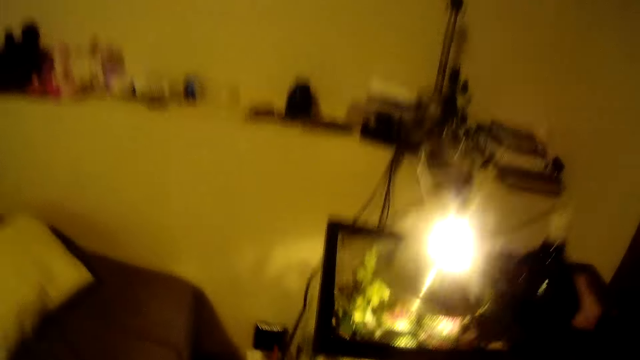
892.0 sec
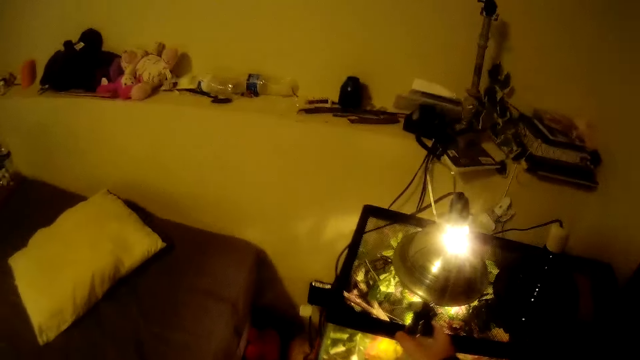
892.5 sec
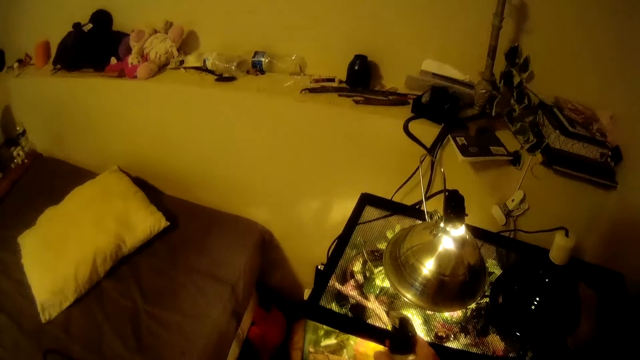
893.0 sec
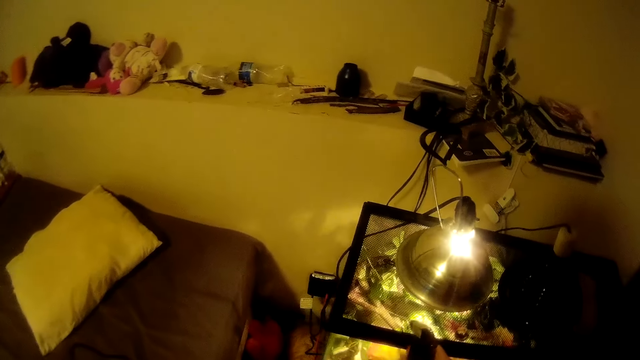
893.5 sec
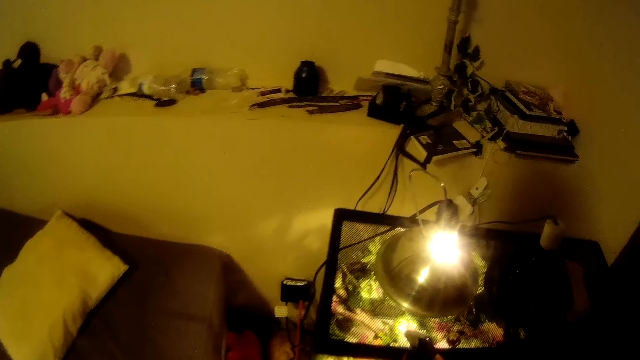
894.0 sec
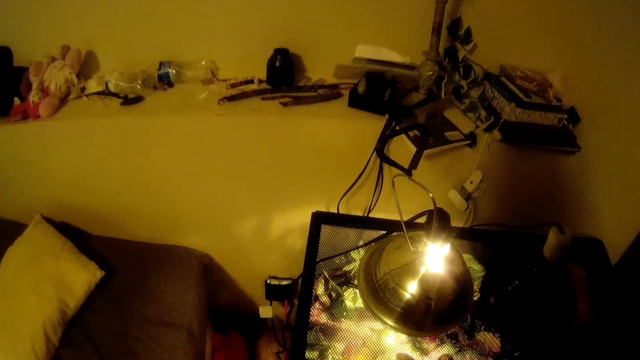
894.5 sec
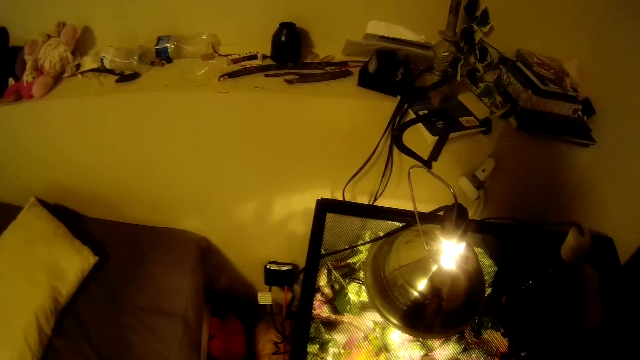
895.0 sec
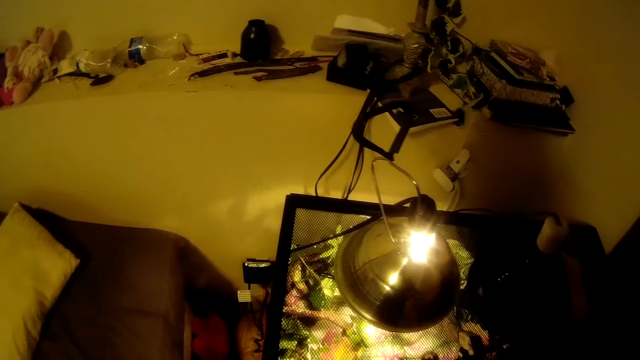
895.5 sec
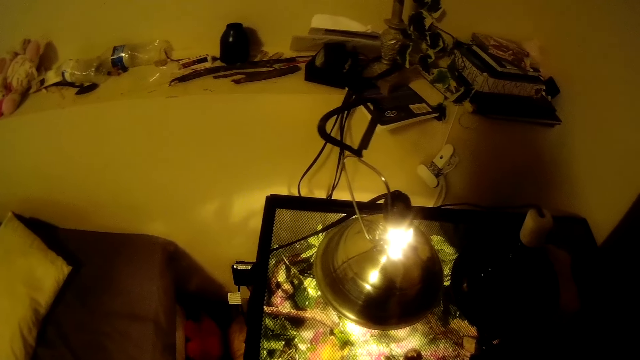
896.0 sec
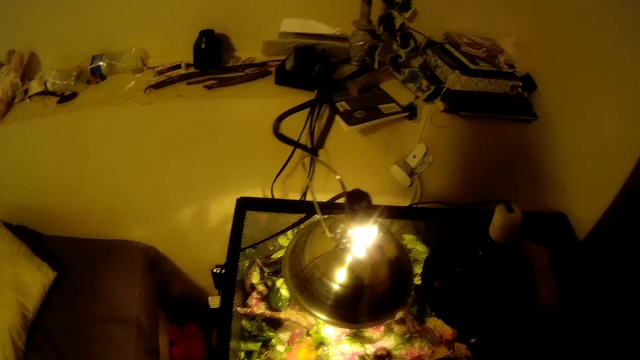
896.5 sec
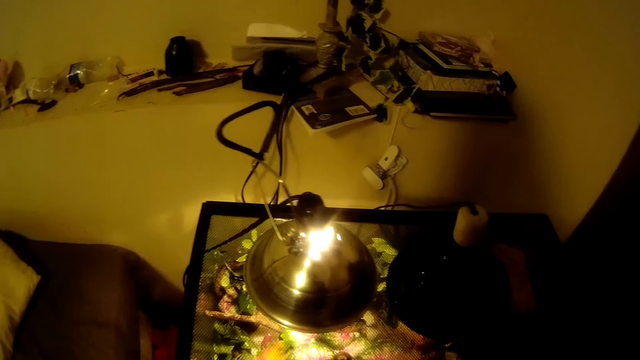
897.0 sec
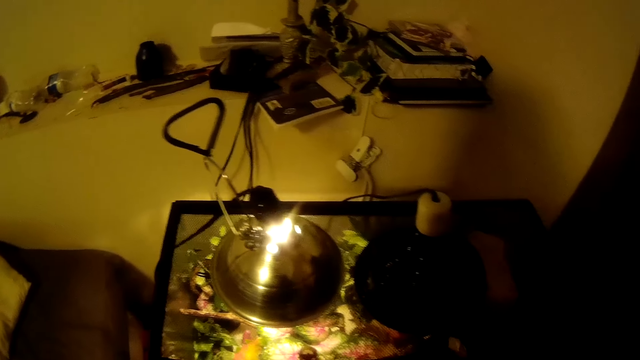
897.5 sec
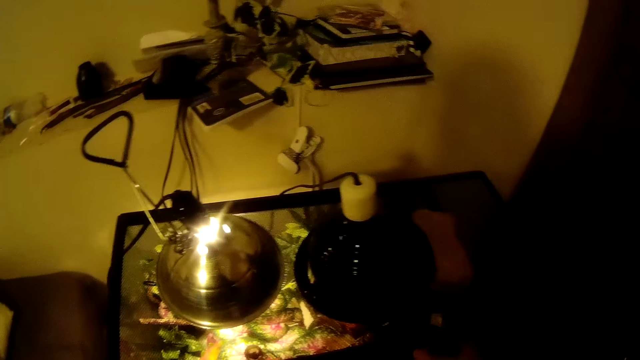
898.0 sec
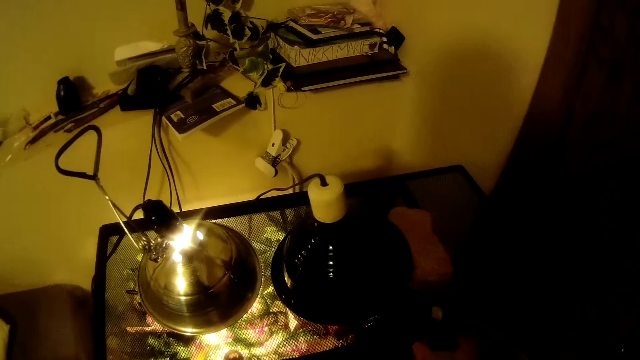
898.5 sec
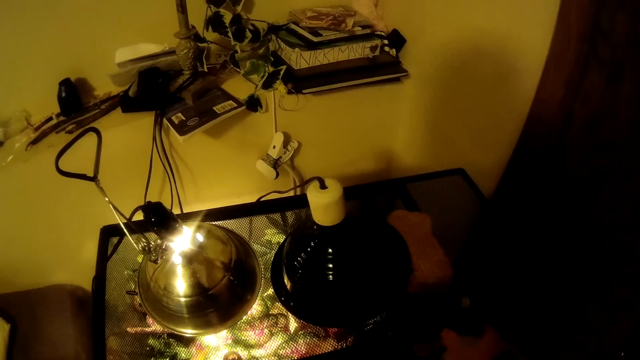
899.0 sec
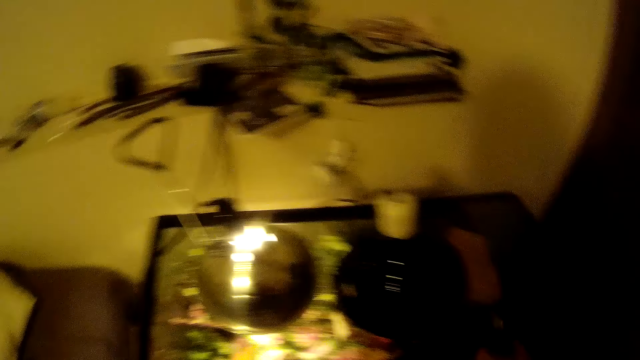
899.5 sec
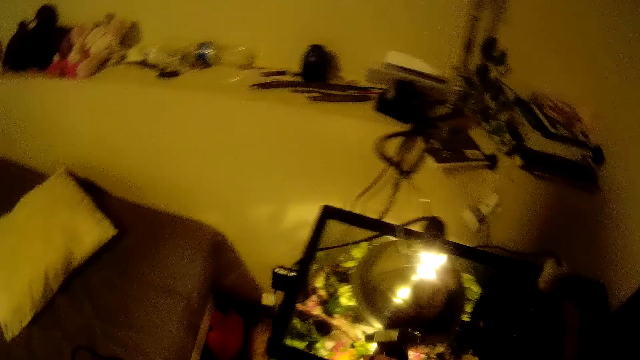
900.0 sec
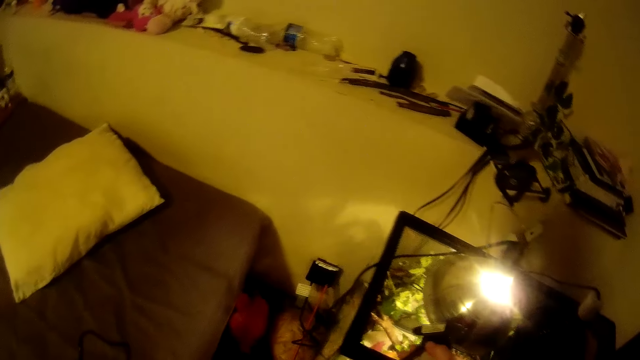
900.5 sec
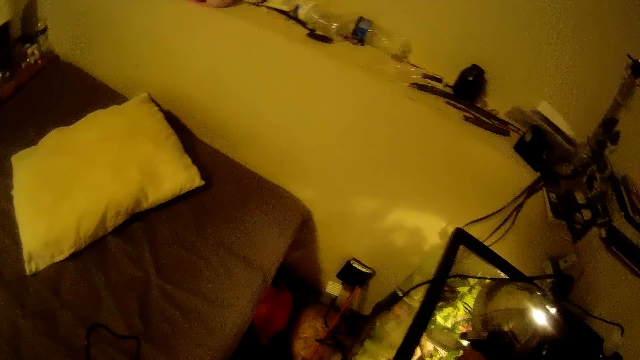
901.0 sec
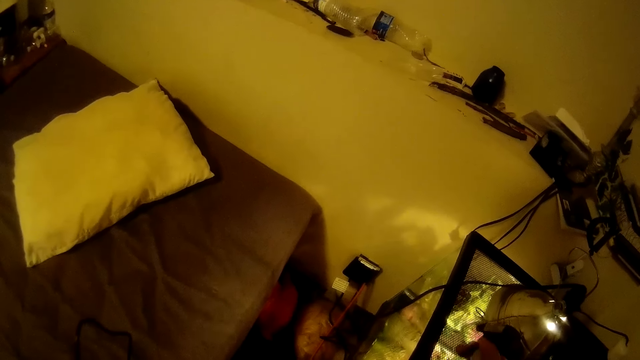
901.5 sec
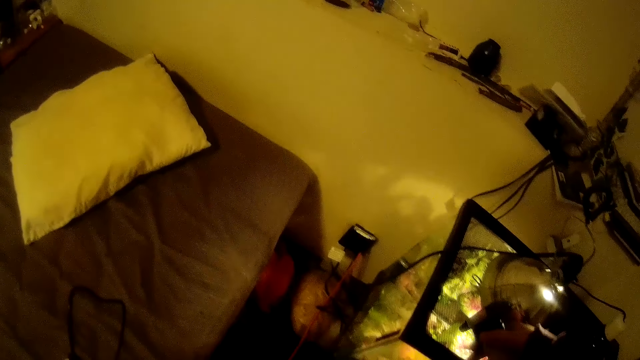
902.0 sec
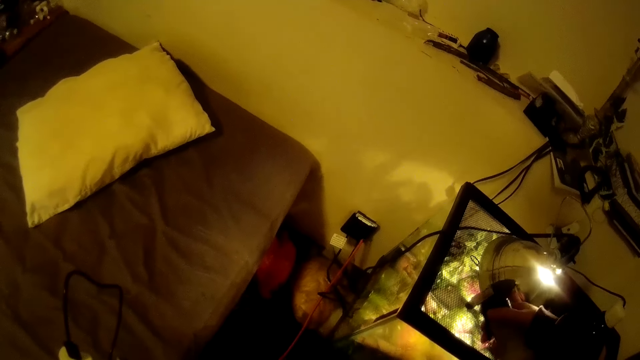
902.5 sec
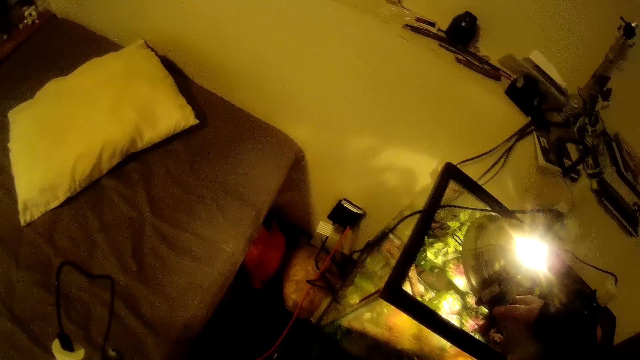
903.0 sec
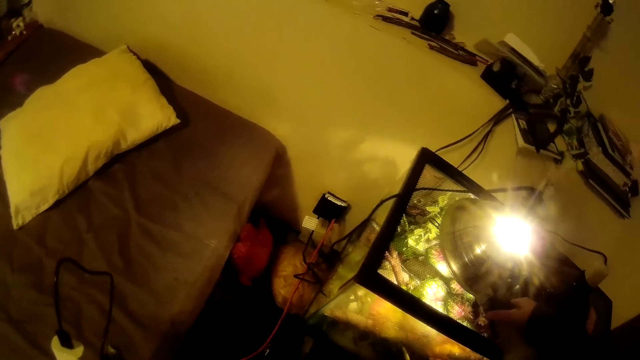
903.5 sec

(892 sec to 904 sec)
The camera wearer moves the head up. They water the flowers by the bed side using the spraying bottle.

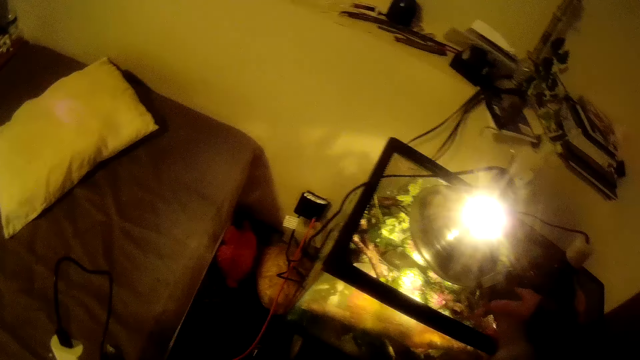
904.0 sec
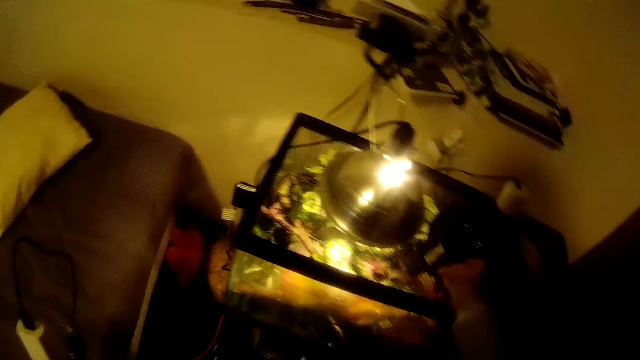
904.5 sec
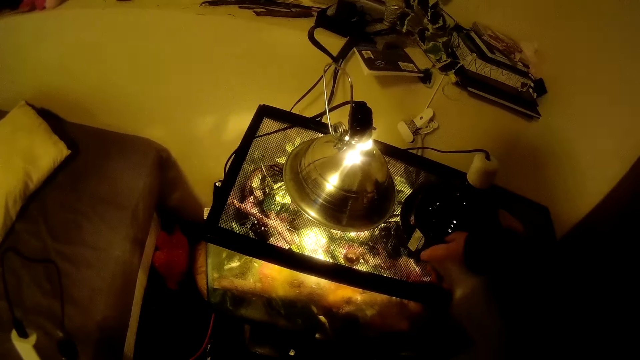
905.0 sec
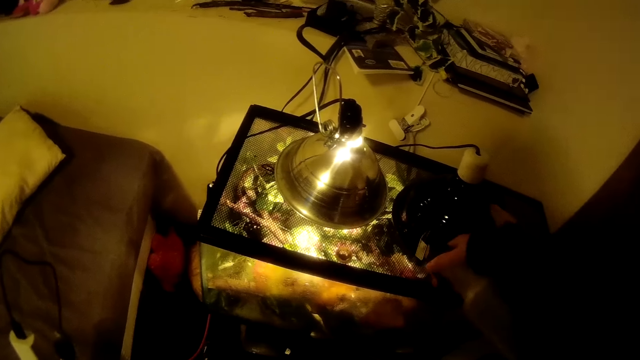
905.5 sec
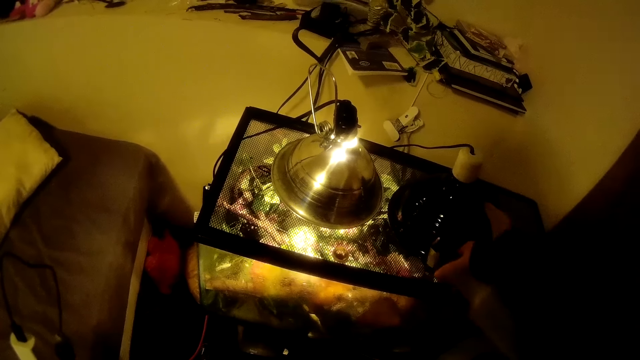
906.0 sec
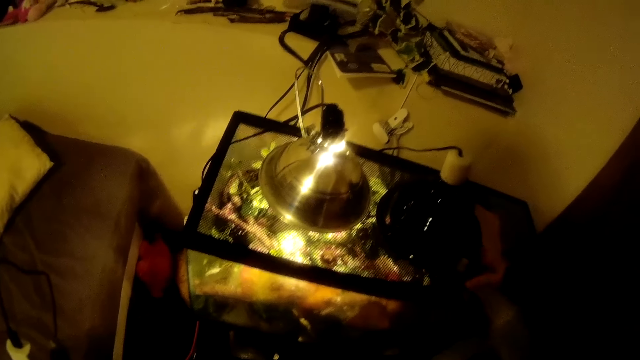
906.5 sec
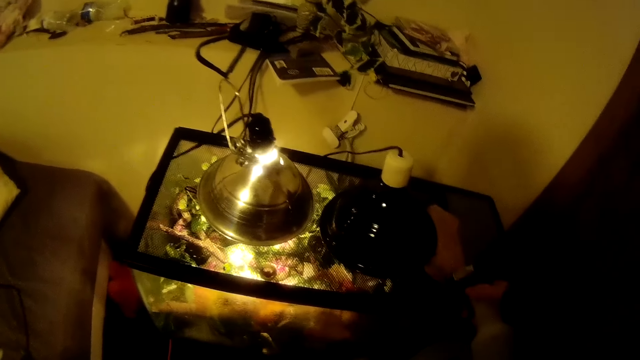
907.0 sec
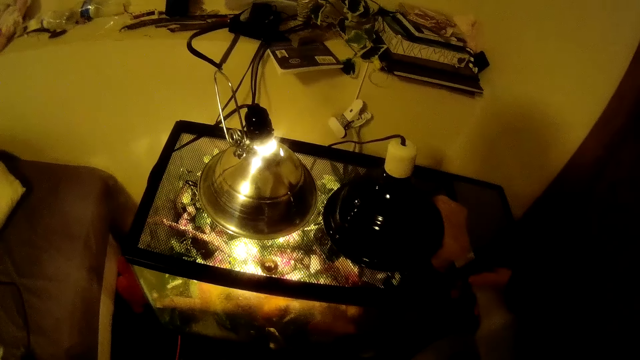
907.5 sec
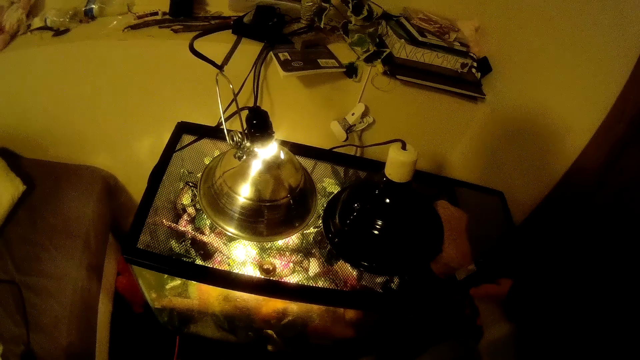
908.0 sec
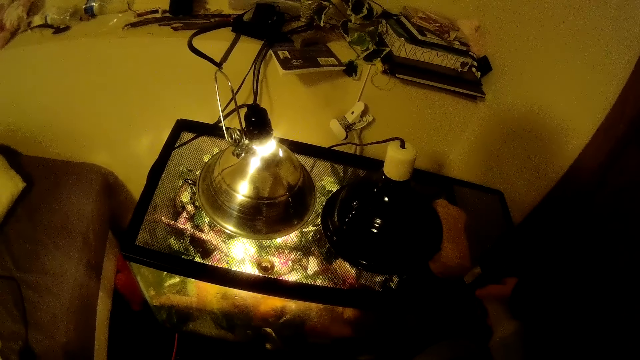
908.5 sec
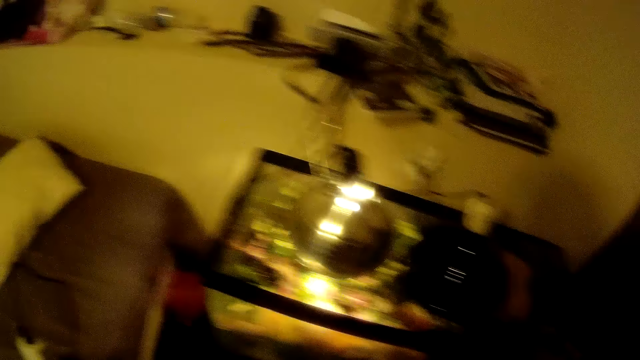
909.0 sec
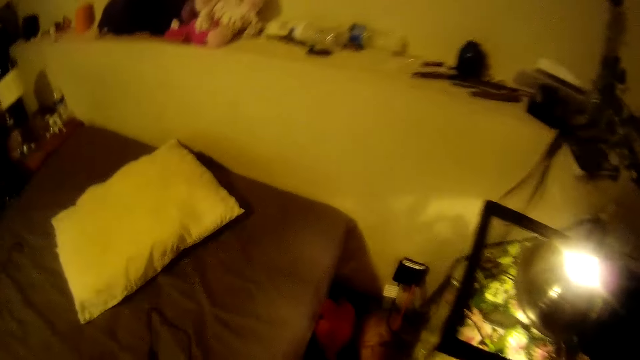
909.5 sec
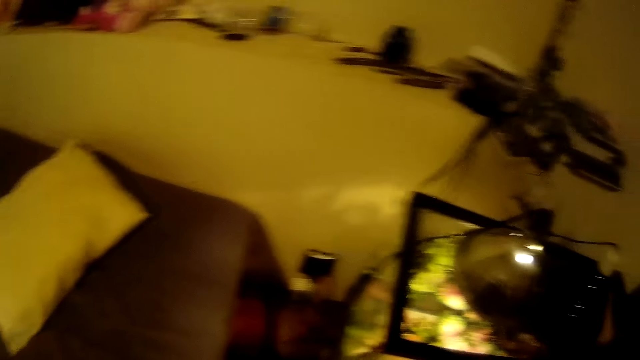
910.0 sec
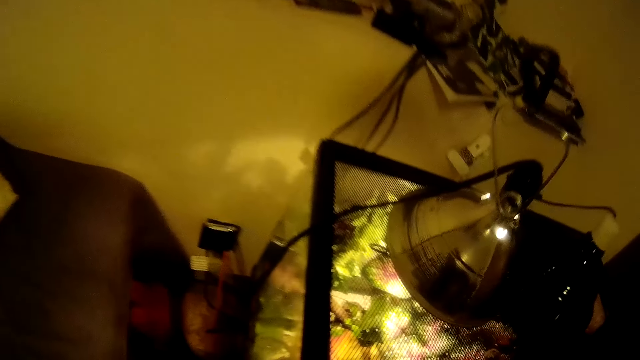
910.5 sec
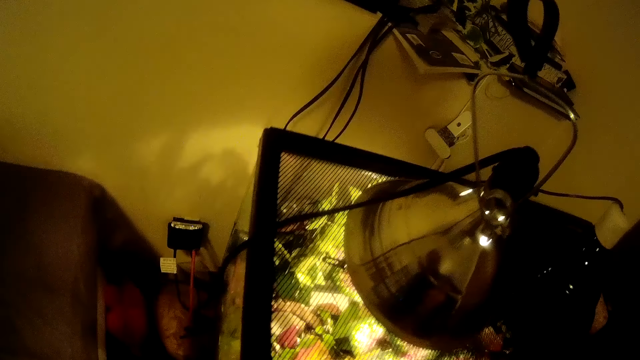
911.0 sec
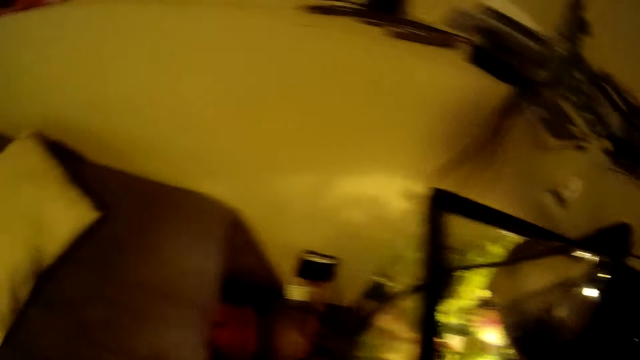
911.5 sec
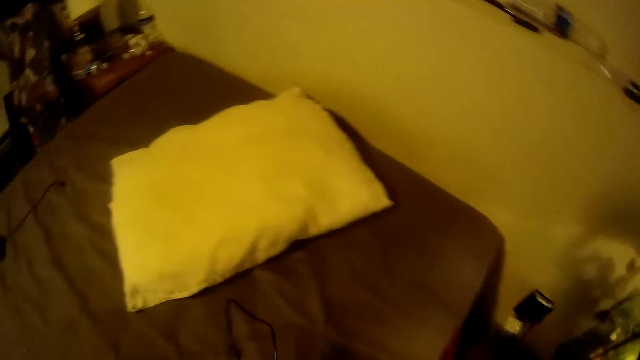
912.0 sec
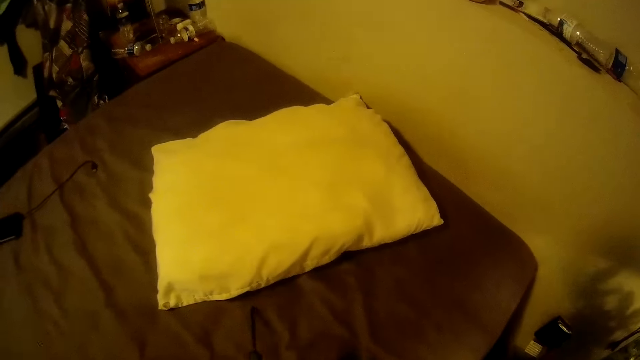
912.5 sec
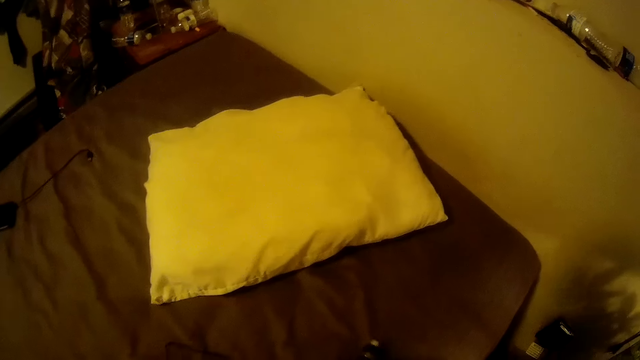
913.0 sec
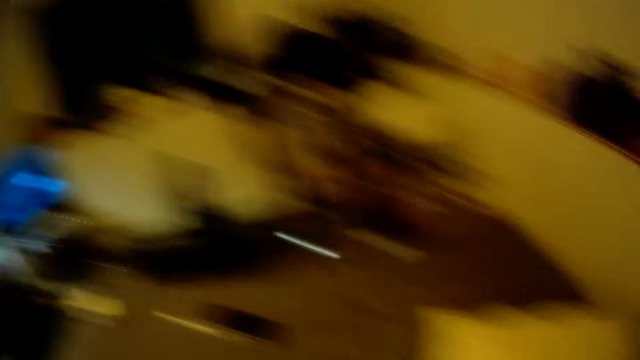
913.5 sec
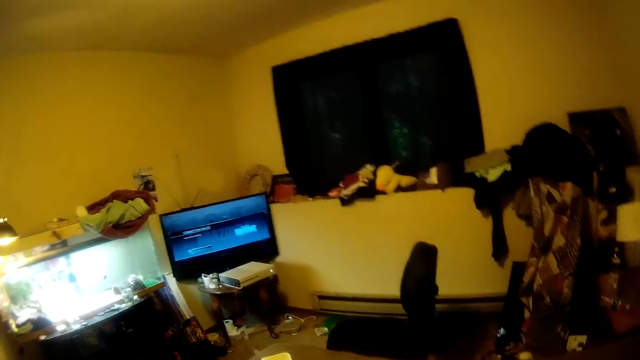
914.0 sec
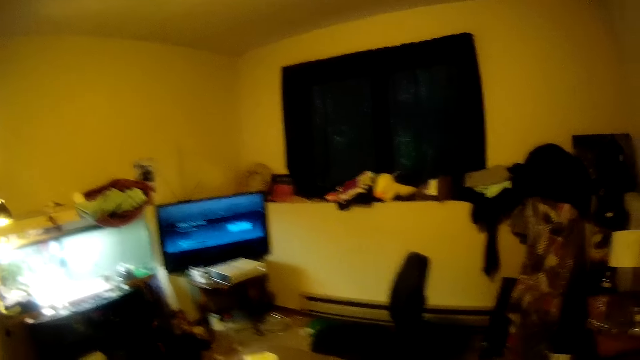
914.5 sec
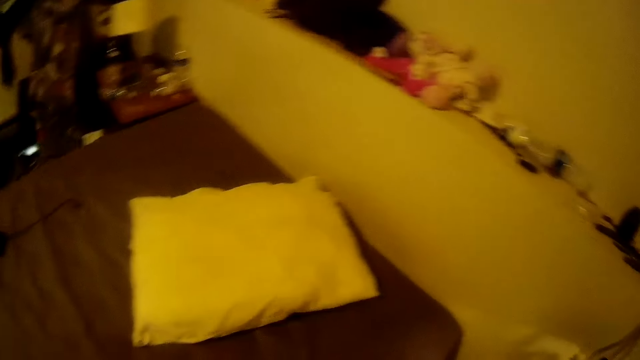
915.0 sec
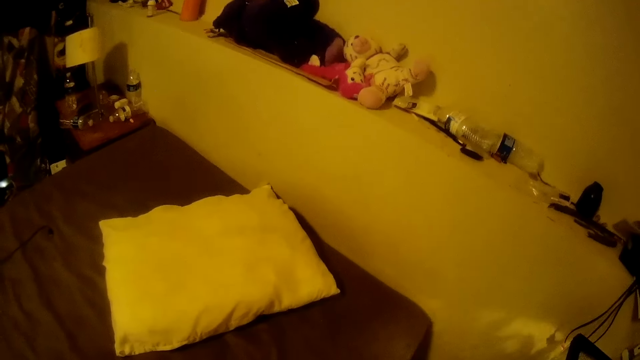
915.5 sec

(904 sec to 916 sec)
The camera wearer moves the head forward. They turn the head left. They stare at the bed. They turn the head left. They stare at the television. They turn the head right. They stare at the bed.
